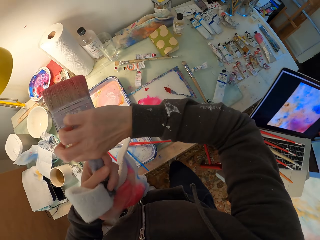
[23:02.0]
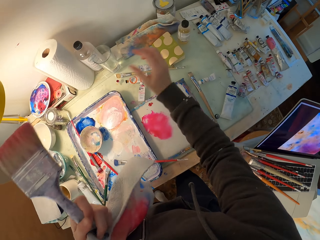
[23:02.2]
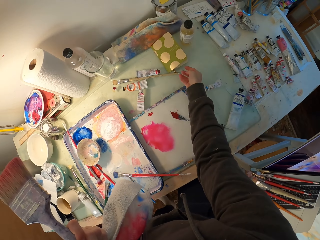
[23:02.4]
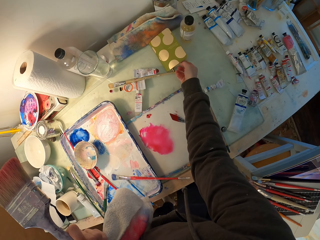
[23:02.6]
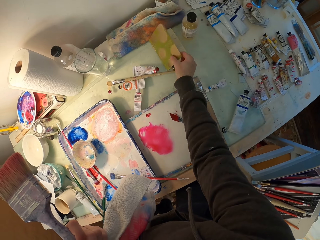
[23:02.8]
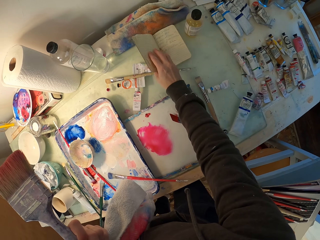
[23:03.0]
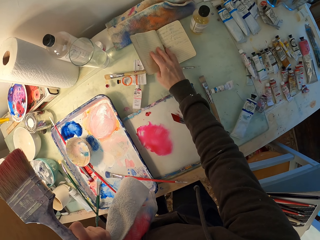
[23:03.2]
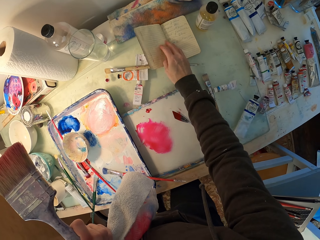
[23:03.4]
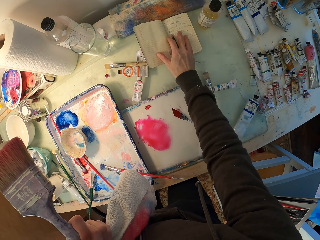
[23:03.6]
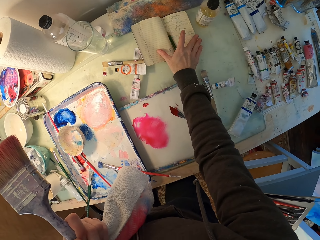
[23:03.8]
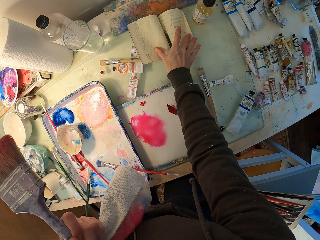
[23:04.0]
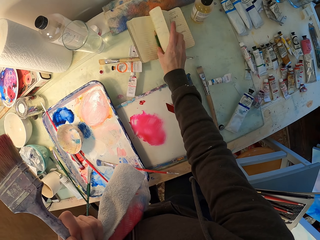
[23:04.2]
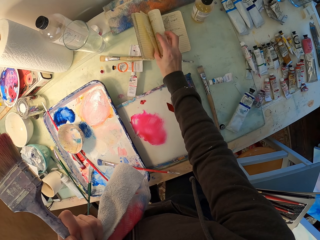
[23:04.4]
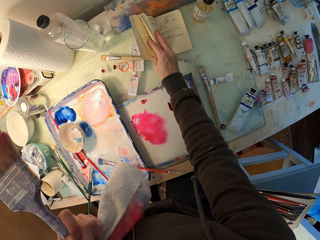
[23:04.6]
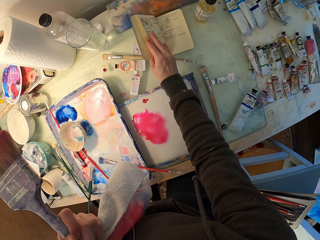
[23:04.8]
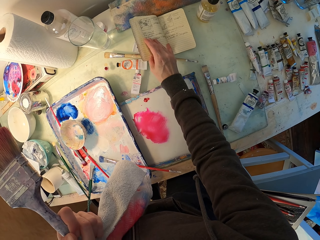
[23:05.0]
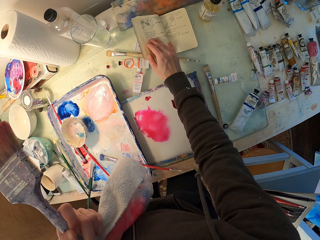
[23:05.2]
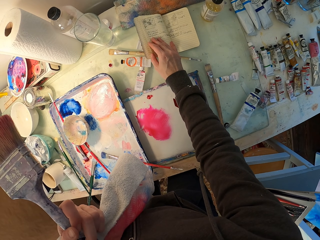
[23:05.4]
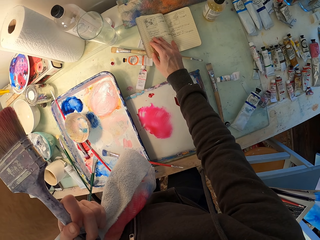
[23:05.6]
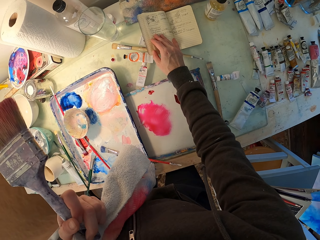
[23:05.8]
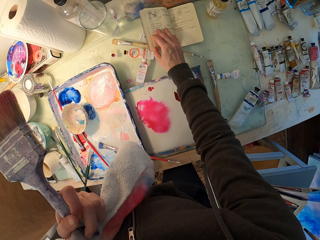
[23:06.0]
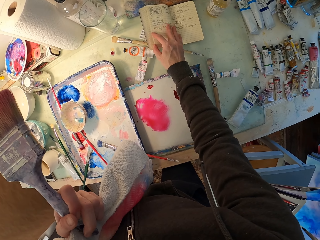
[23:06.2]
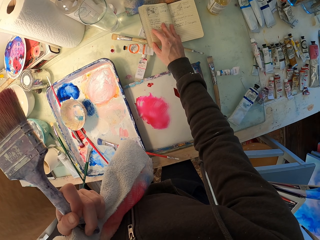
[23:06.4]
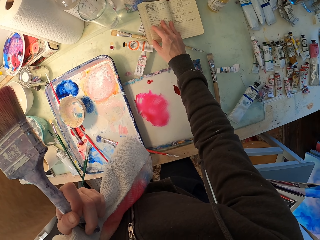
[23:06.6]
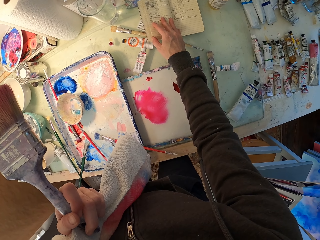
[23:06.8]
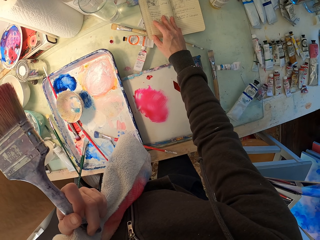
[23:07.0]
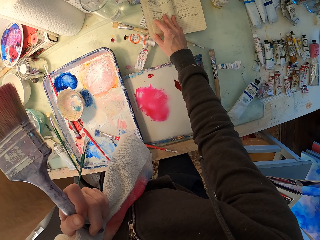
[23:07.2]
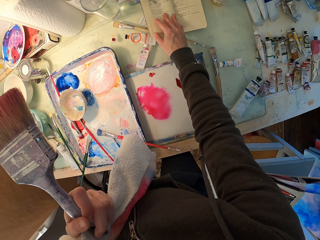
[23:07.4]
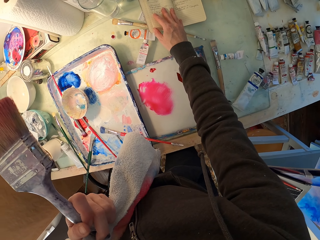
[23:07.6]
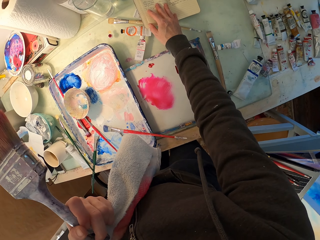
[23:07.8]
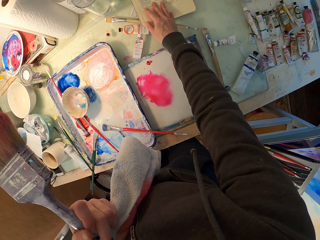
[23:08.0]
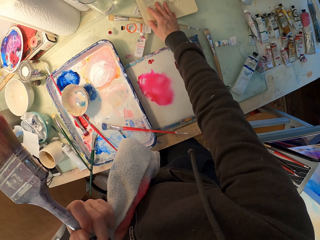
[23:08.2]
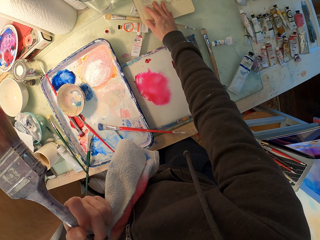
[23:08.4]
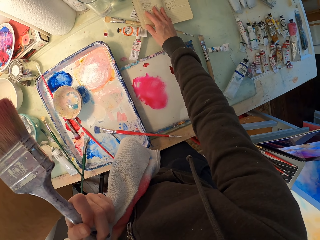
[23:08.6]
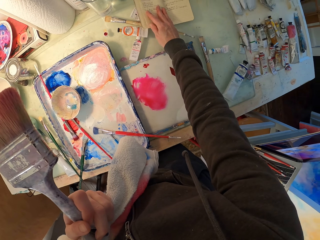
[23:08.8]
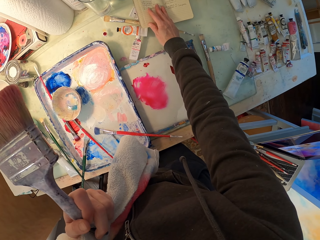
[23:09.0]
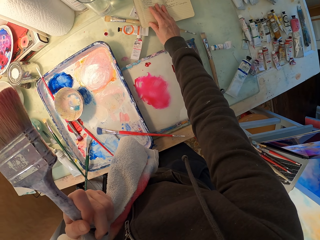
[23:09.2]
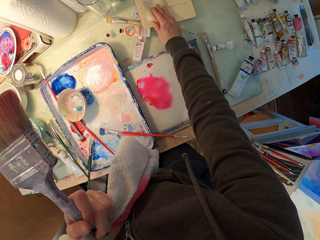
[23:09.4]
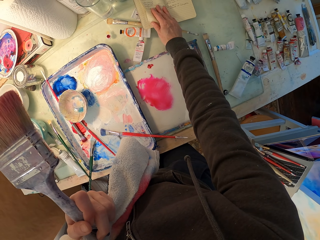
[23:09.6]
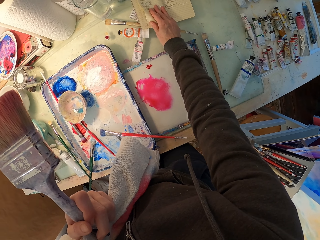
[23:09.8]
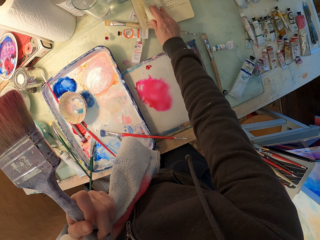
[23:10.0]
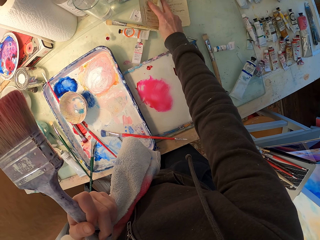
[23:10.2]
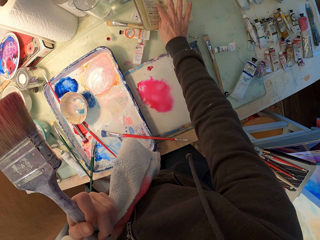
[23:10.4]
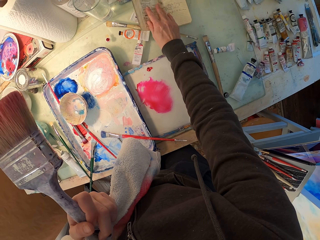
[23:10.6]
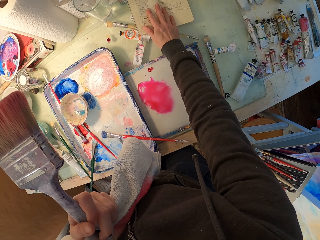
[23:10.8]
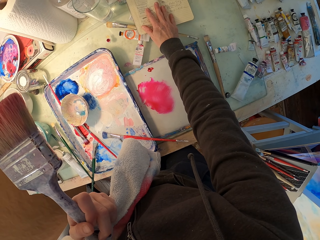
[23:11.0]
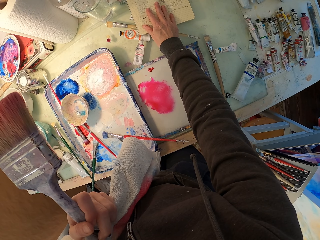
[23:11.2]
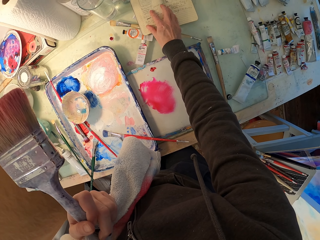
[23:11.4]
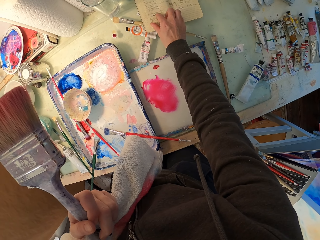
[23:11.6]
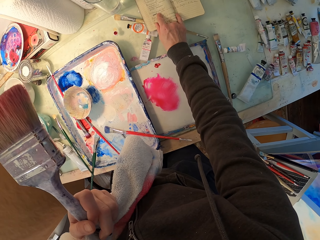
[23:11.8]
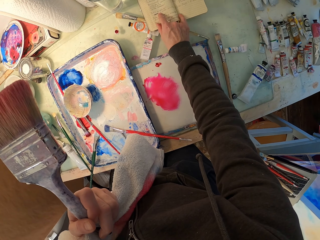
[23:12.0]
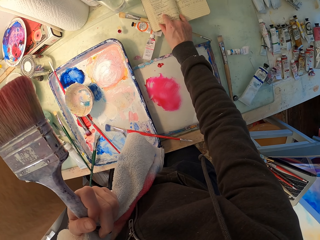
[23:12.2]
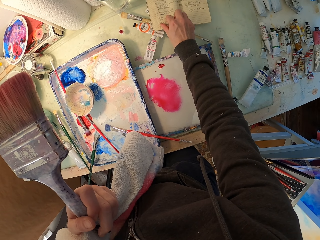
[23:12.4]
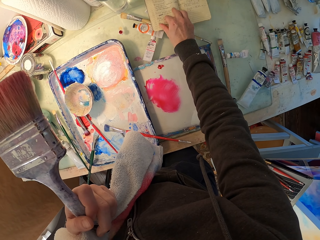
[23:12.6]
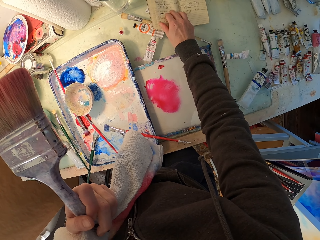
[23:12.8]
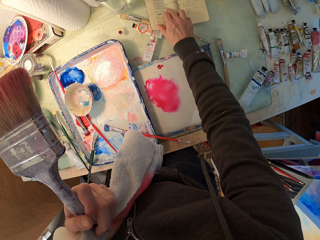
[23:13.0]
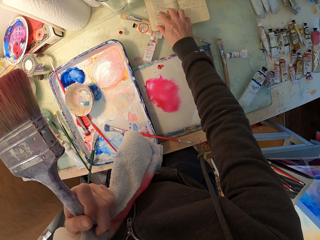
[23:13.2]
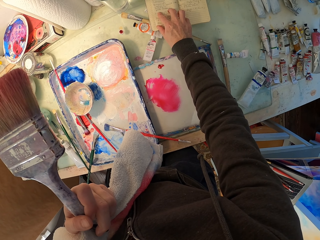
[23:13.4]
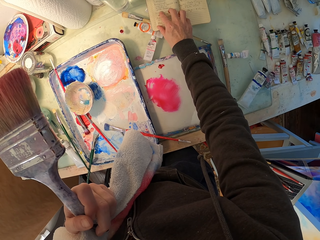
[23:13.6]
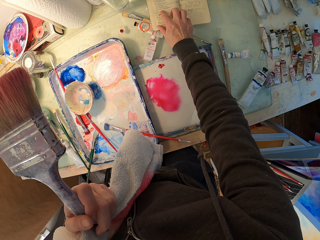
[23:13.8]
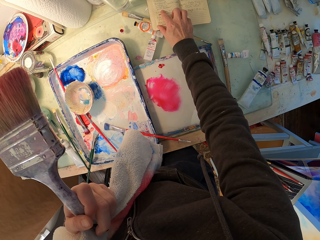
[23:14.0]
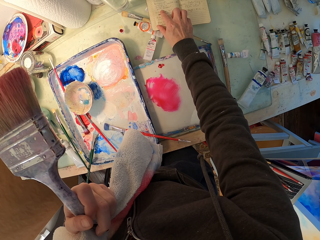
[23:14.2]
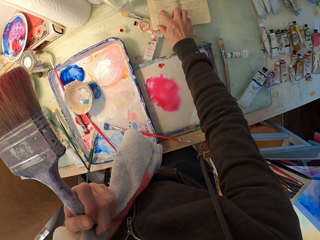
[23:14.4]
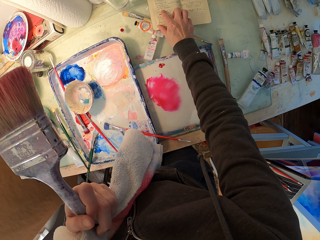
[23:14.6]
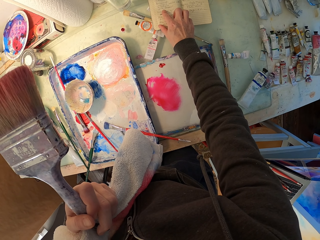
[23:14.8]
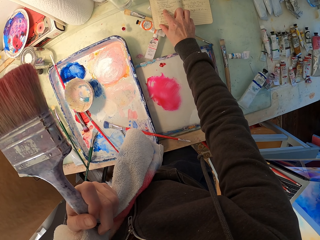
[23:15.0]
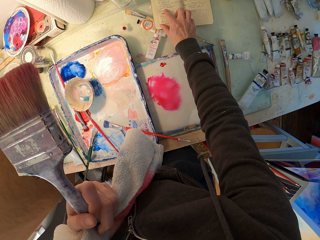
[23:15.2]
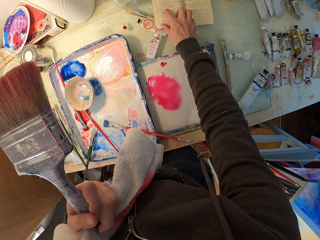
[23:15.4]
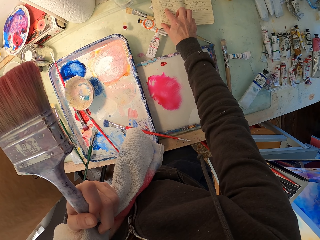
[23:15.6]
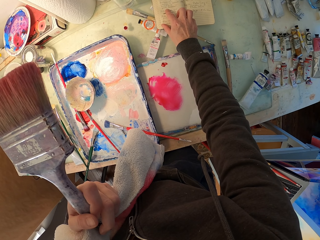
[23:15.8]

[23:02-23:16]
The camera wearer puts the painting brush on the left hand. They open a book. They turn the page of the book. They read the book. They turn the page of the book. They read the book.

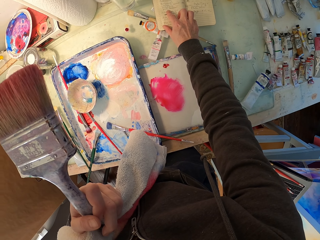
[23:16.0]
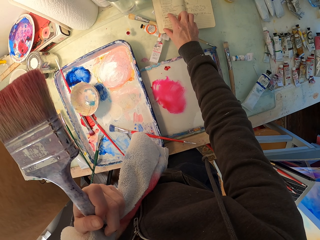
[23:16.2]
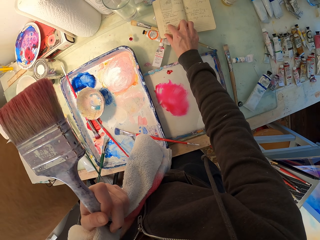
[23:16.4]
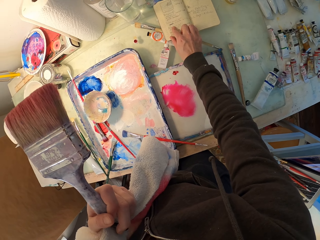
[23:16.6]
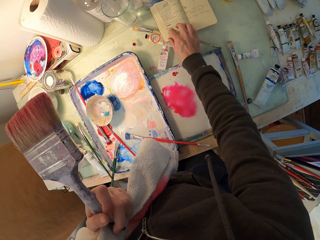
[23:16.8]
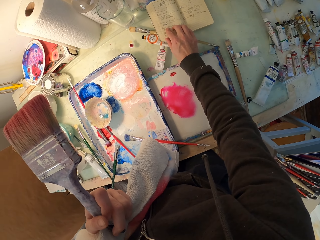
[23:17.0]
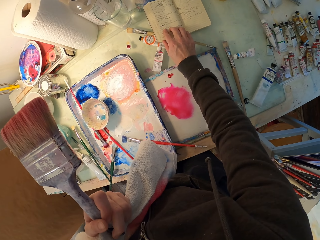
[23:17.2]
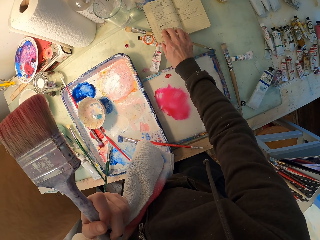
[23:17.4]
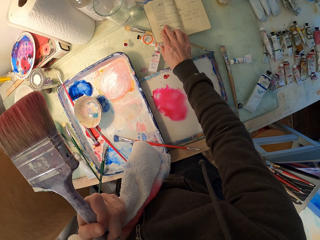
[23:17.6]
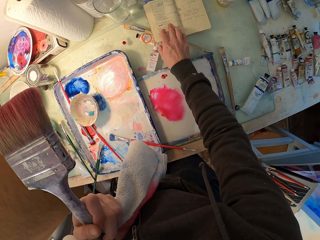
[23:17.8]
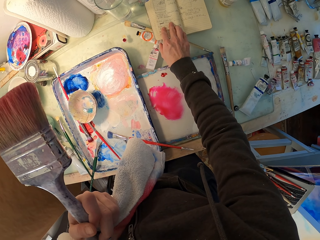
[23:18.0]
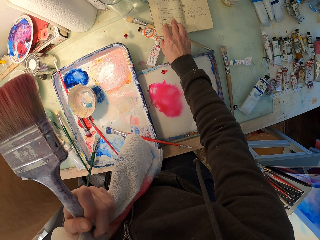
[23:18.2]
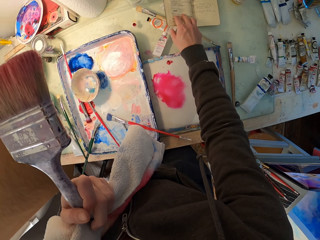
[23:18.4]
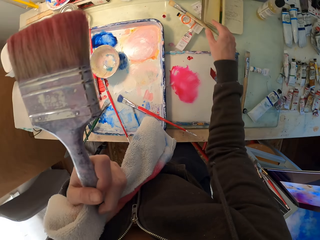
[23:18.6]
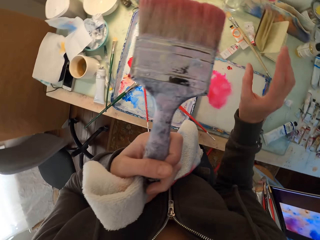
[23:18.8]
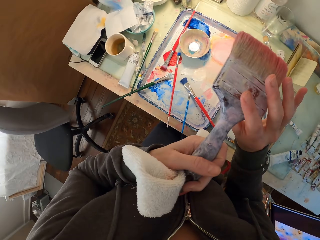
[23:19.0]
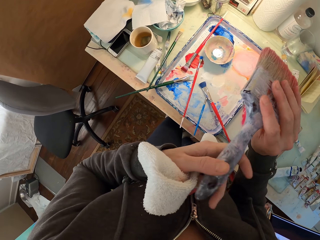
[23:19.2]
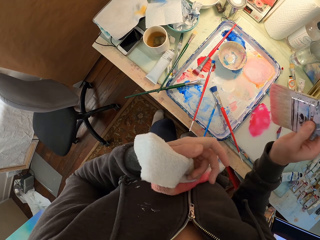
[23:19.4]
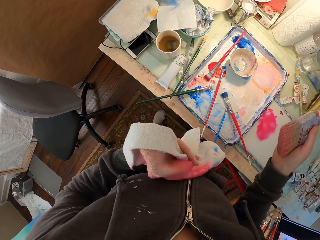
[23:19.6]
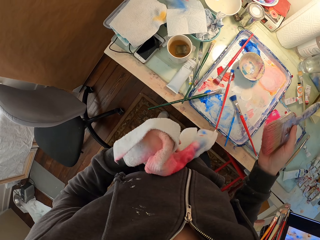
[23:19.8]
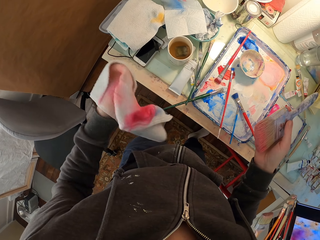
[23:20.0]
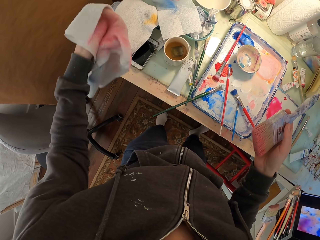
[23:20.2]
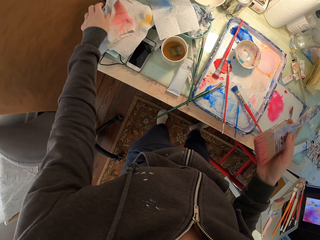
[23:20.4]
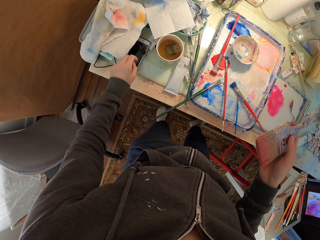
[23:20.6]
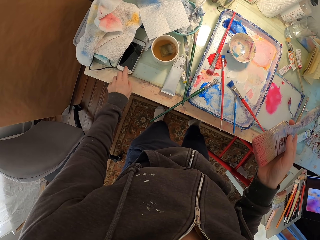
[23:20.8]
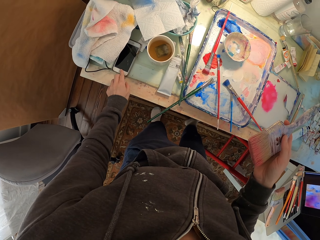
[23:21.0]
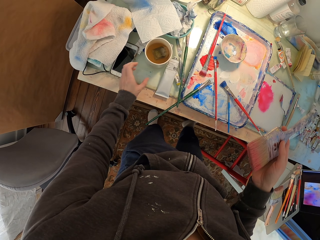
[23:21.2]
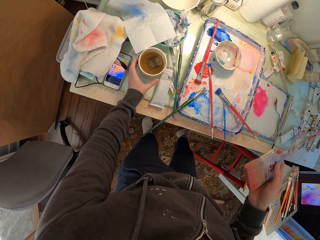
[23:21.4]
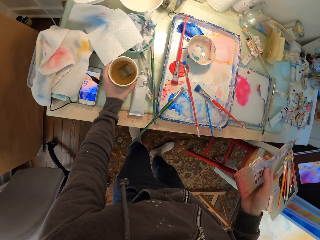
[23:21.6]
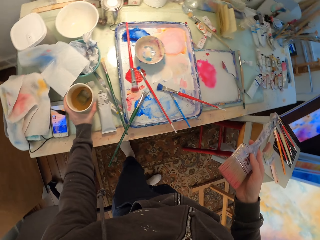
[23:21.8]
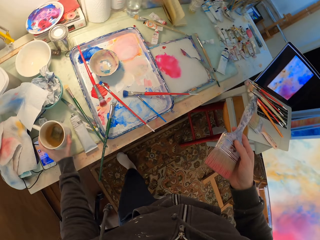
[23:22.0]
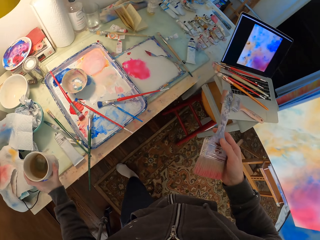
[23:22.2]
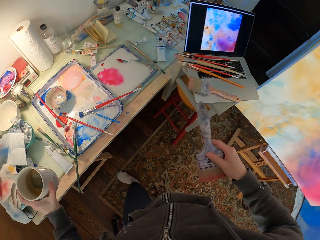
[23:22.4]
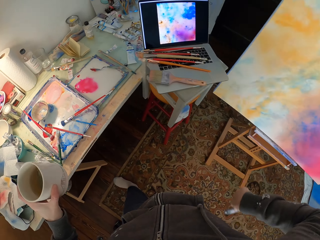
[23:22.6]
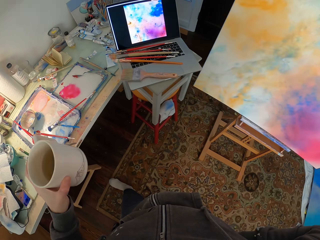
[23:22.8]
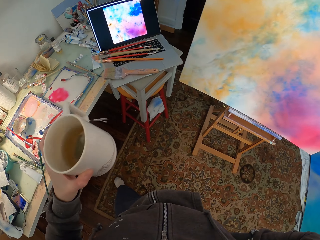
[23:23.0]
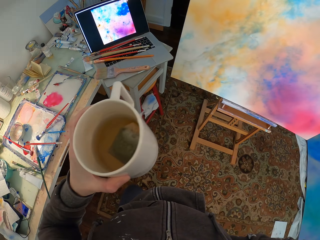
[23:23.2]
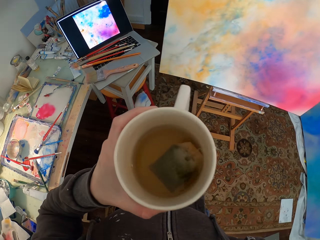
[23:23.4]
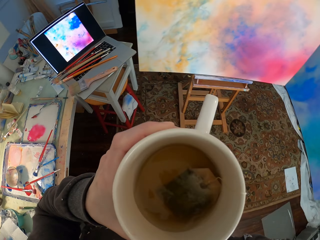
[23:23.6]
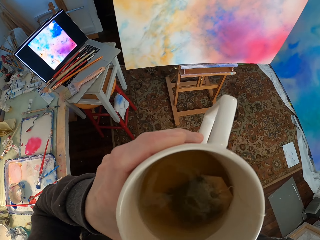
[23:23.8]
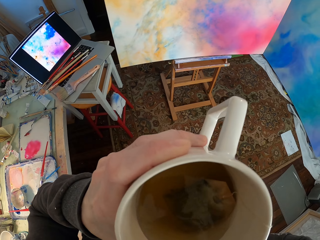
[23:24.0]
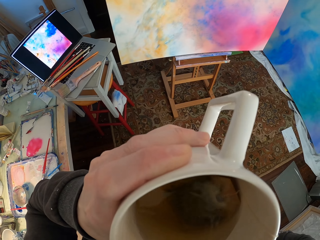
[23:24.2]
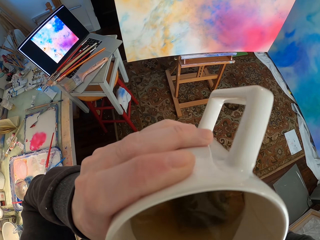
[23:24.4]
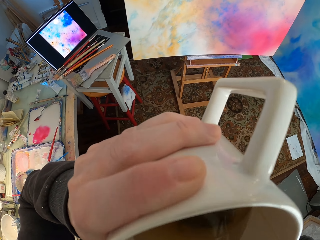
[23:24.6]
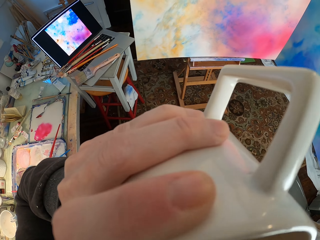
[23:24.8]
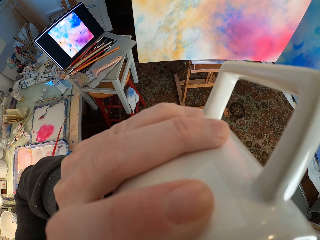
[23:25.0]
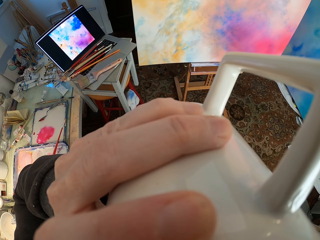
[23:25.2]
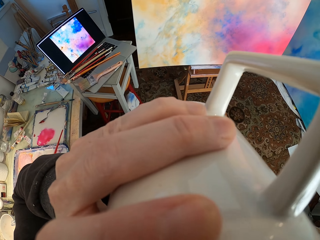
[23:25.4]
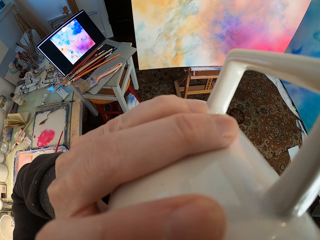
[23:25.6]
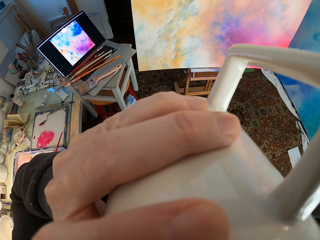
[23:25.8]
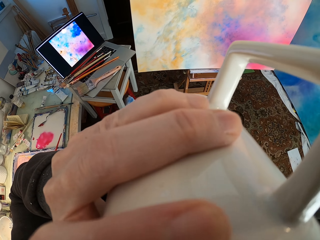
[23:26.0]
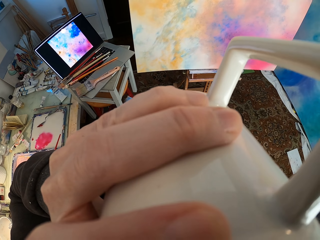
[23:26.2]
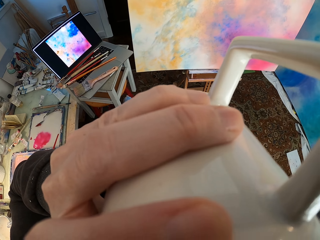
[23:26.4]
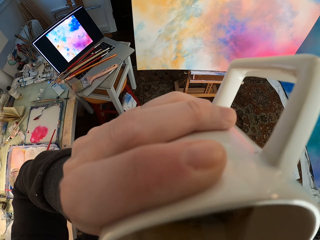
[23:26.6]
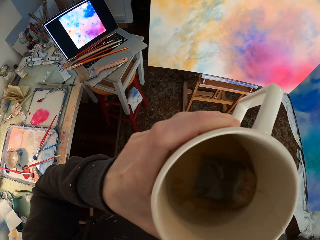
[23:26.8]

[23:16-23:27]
The camera wearer takes the painting brush from the left hand. They put a towel on the table. They press a phone. They take a cup of tea. They drink tea.
